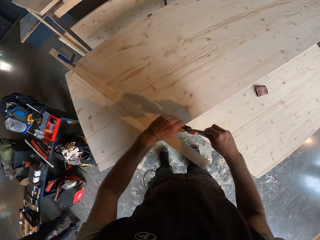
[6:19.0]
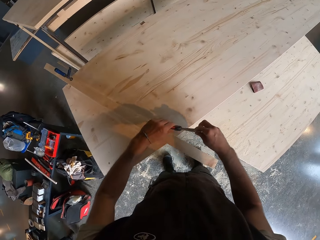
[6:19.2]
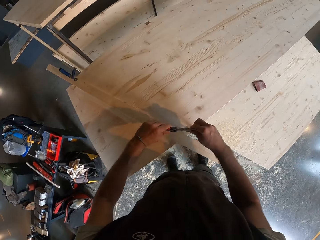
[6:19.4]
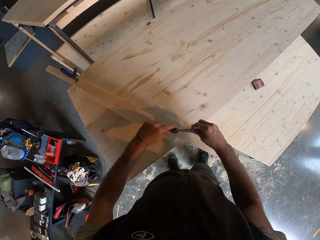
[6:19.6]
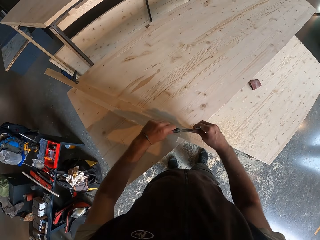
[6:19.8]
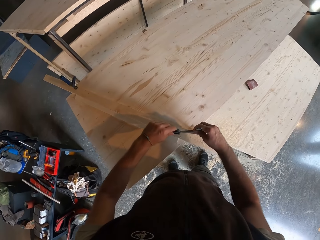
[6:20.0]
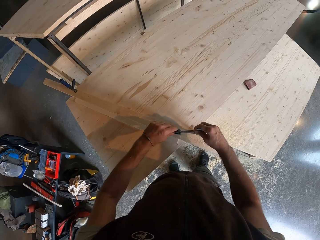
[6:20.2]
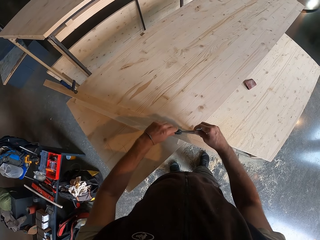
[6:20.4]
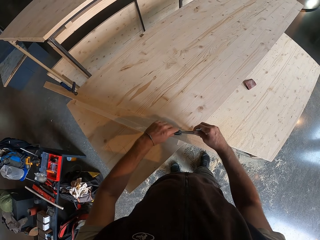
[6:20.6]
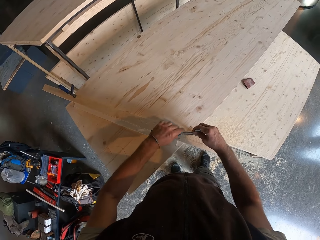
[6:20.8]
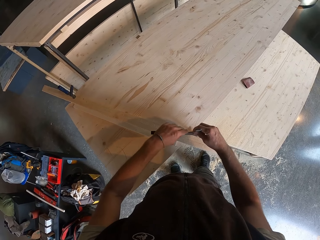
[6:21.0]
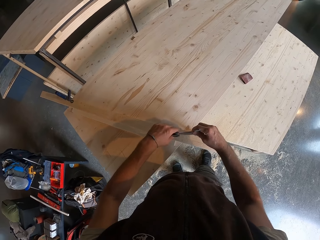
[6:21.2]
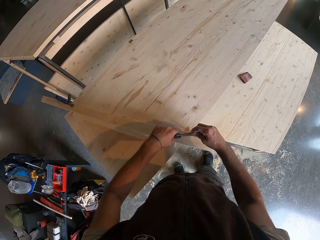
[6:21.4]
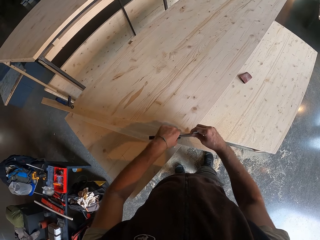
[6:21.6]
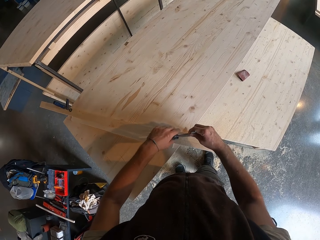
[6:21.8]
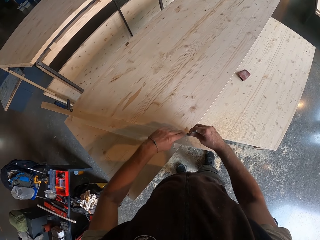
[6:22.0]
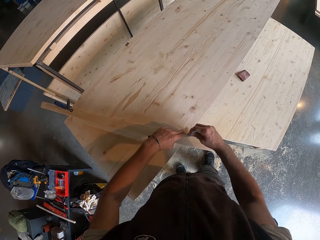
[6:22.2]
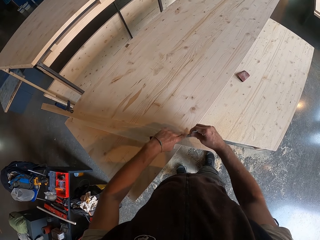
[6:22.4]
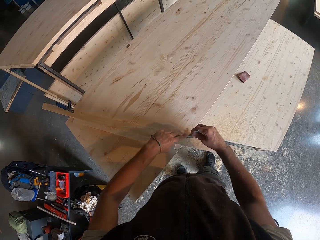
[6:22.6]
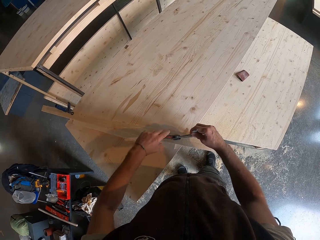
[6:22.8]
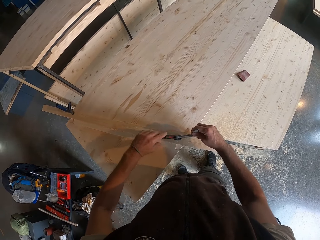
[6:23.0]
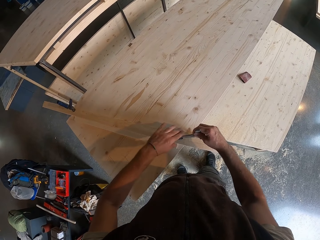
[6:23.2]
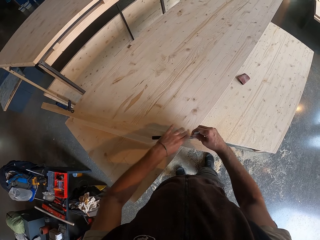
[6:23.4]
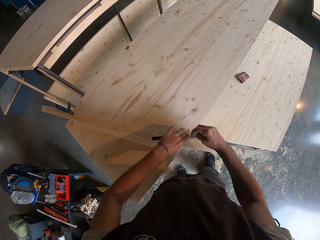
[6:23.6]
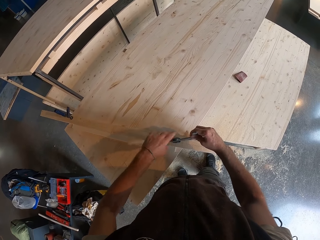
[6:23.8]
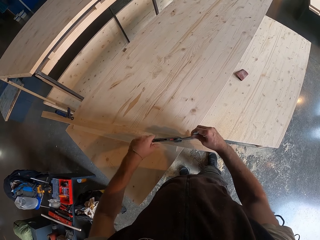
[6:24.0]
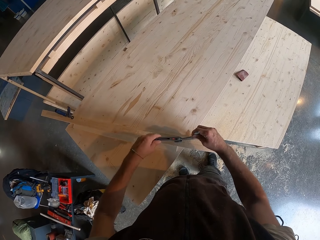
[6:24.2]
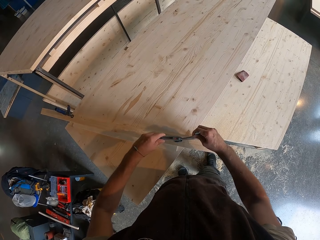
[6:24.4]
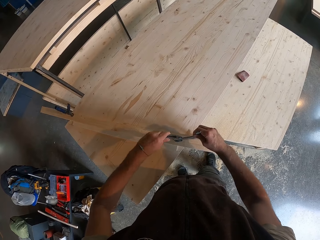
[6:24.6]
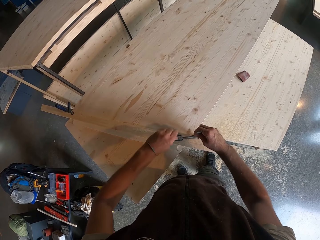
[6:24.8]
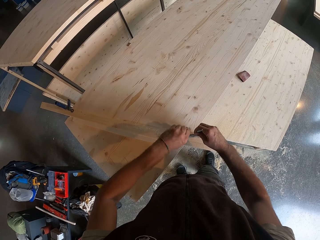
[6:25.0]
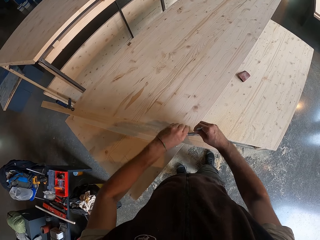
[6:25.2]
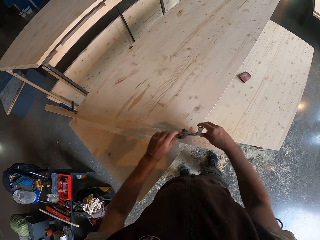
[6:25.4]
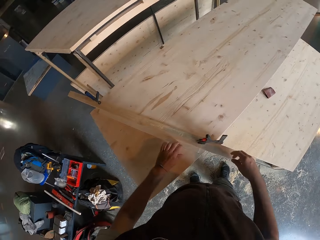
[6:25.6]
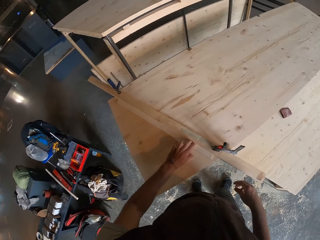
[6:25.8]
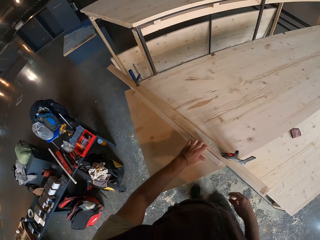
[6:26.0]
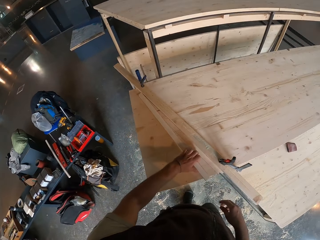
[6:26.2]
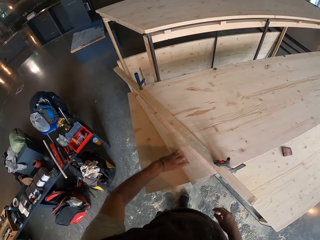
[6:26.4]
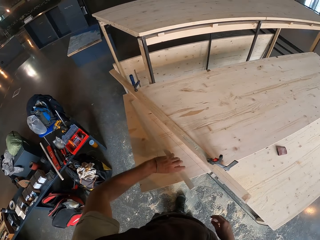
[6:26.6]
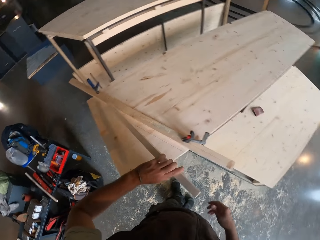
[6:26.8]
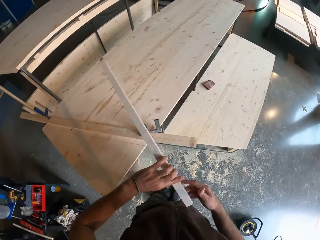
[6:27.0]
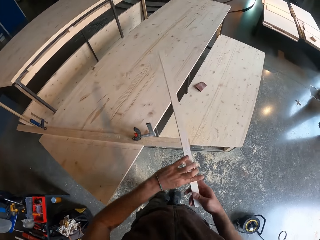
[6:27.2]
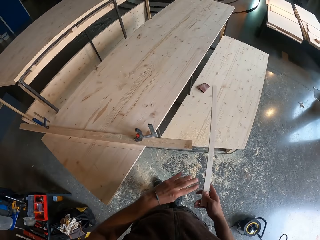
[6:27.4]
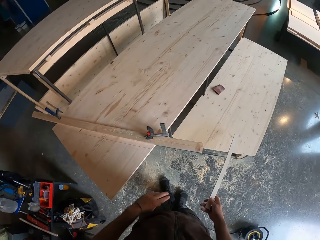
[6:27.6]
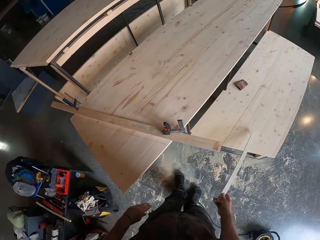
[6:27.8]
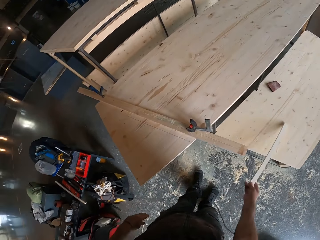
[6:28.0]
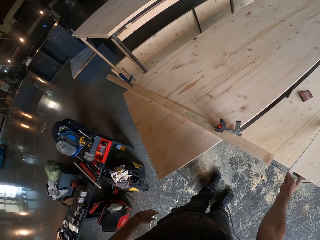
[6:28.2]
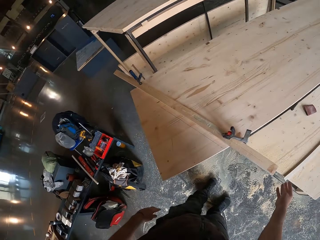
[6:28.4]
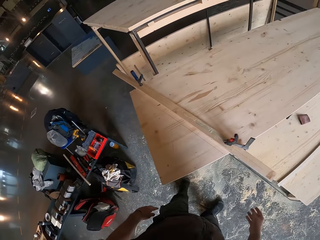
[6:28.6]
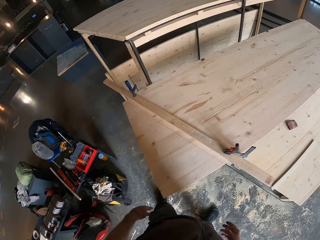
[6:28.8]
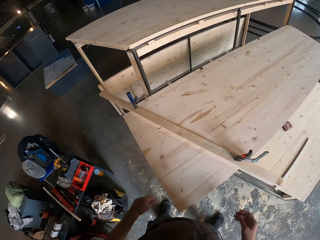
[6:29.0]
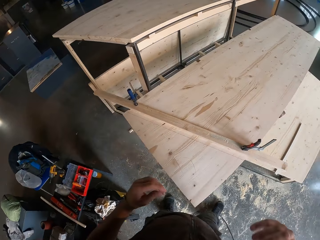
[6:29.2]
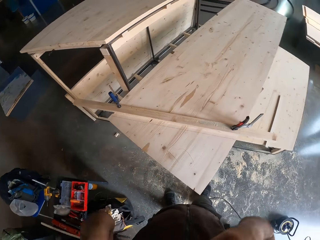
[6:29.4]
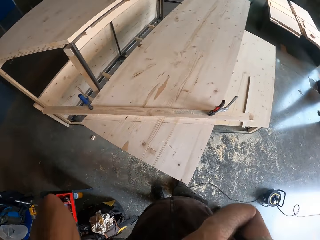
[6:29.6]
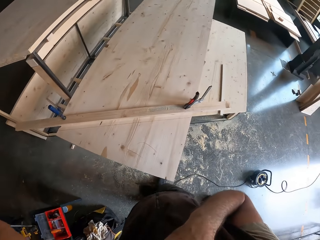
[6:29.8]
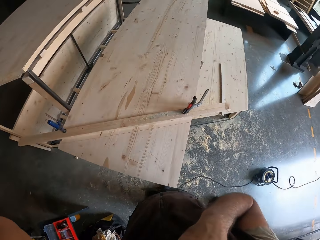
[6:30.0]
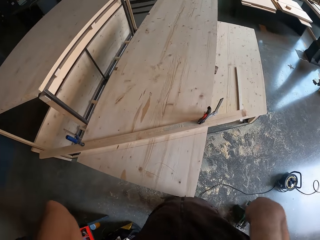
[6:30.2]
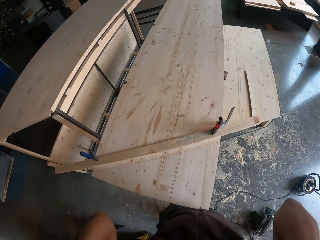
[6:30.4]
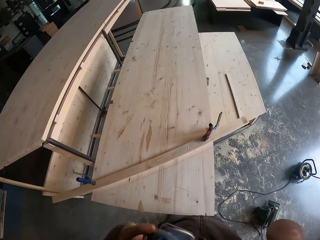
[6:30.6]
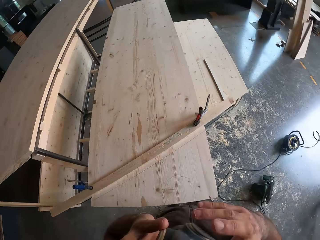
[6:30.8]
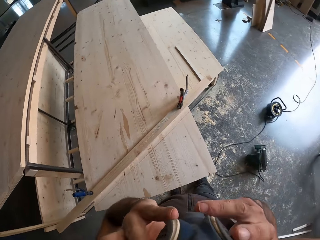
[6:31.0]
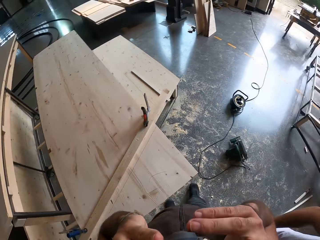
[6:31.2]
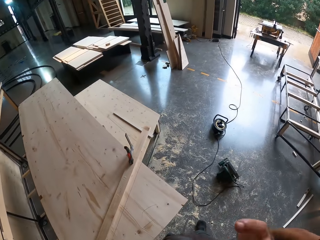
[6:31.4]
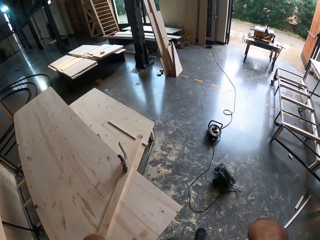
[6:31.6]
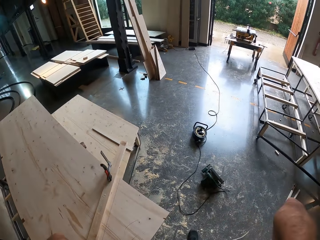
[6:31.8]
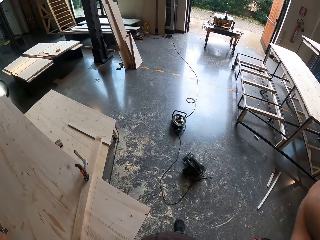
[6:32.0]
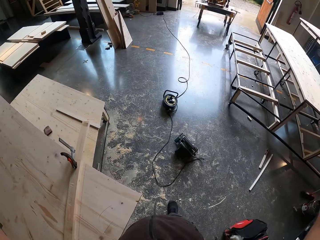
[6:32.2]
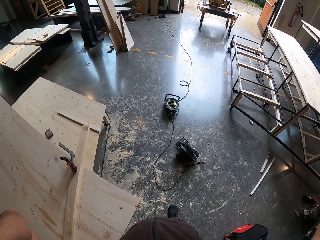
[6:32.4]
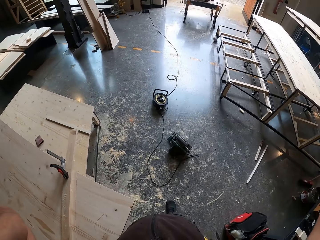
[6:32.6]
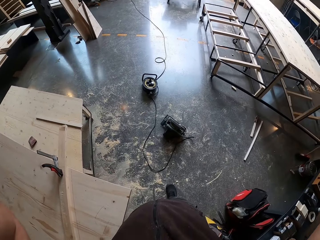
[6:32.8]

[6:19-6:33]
The camera wearer adjusts calipers on a table. He picks up the plank on the plank of wood with his left hand. He moves around a garage. He holds the plank with his right hand. He throws the plank on the plank of wood with his right hand. He walks around the garage. He touches his face with both hands. He adjusts a camera.

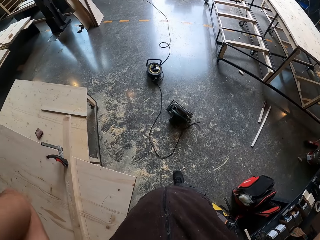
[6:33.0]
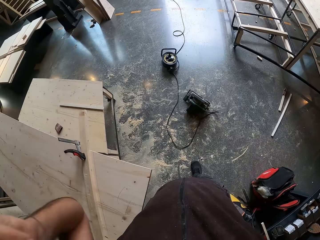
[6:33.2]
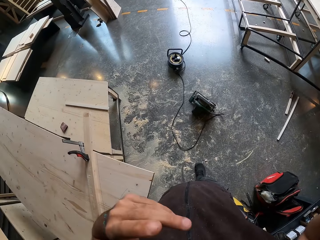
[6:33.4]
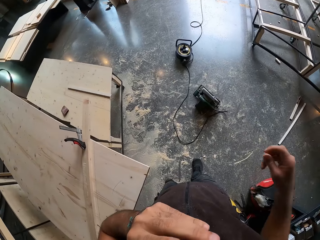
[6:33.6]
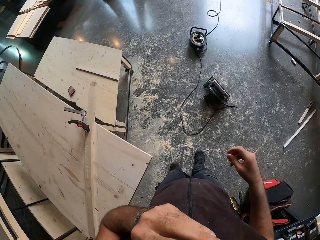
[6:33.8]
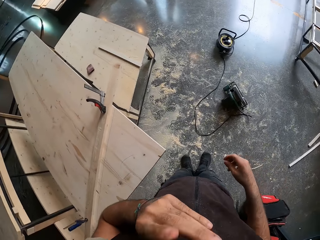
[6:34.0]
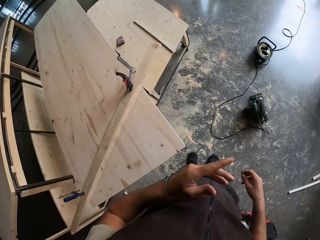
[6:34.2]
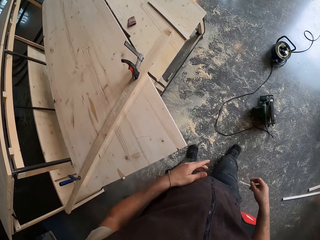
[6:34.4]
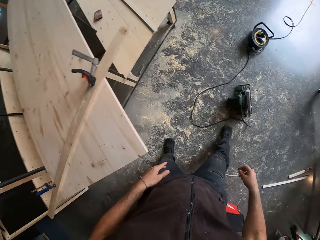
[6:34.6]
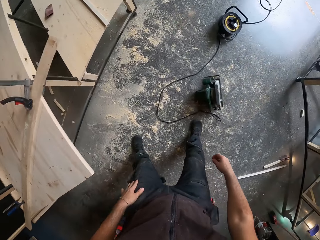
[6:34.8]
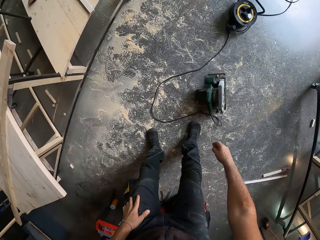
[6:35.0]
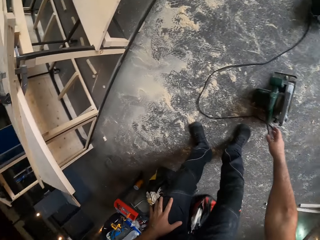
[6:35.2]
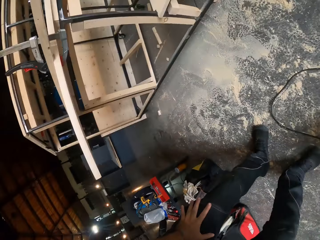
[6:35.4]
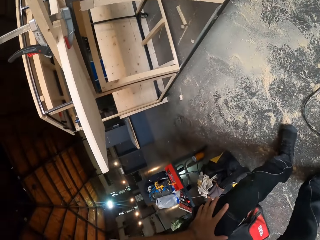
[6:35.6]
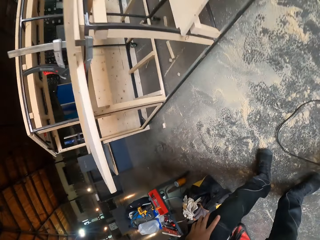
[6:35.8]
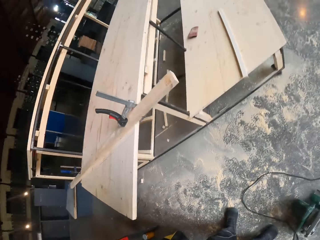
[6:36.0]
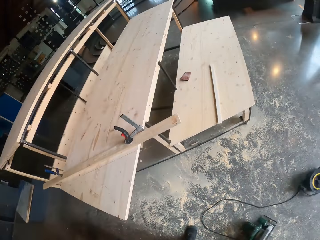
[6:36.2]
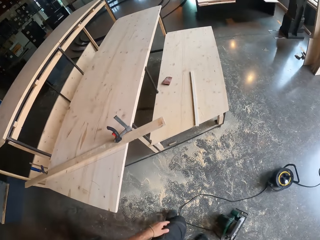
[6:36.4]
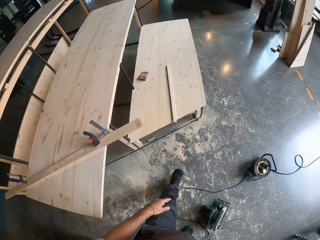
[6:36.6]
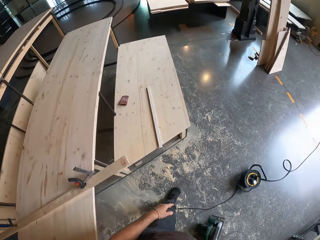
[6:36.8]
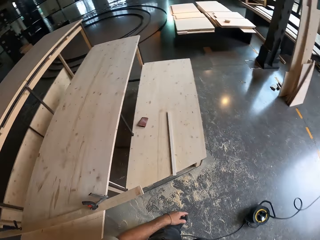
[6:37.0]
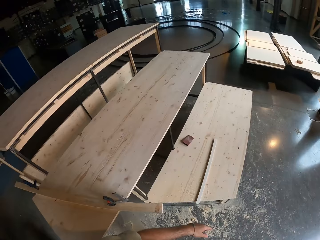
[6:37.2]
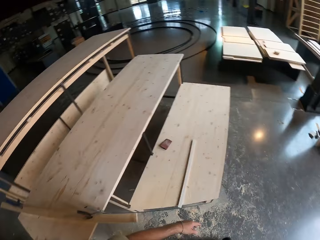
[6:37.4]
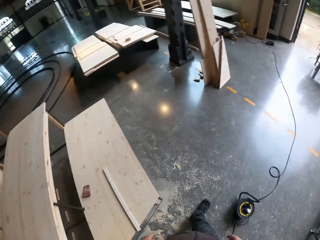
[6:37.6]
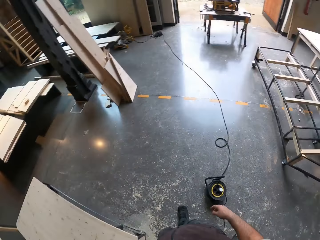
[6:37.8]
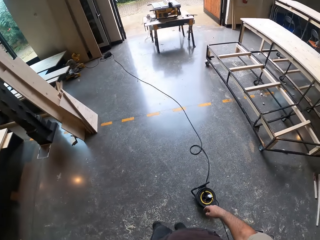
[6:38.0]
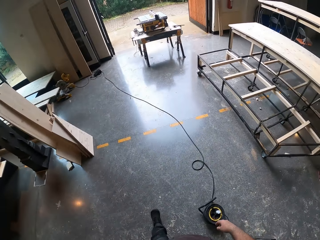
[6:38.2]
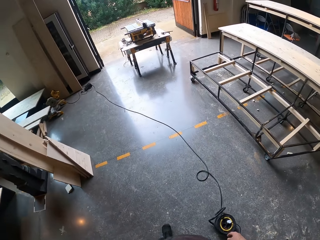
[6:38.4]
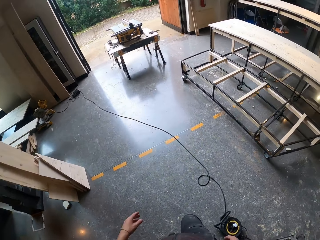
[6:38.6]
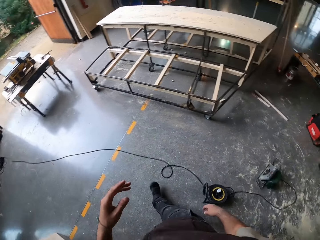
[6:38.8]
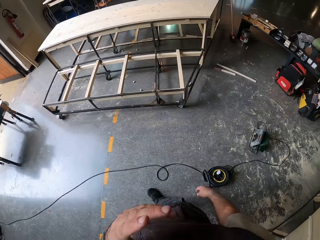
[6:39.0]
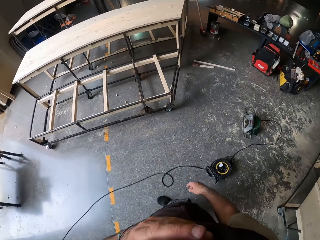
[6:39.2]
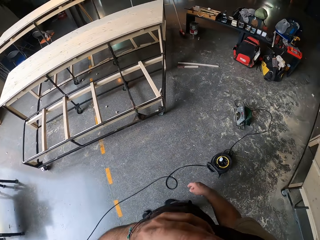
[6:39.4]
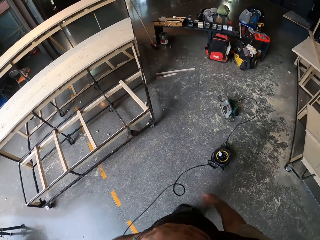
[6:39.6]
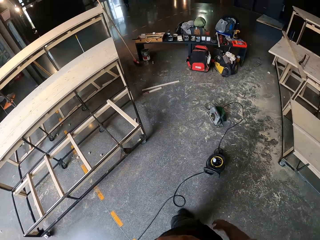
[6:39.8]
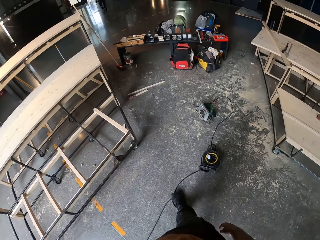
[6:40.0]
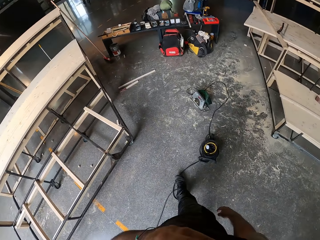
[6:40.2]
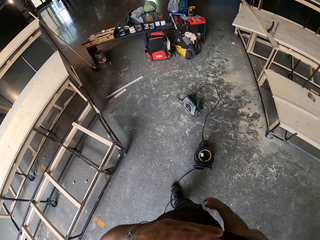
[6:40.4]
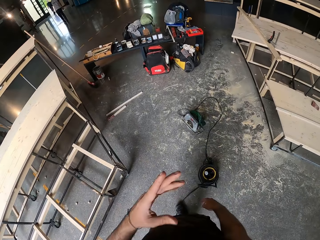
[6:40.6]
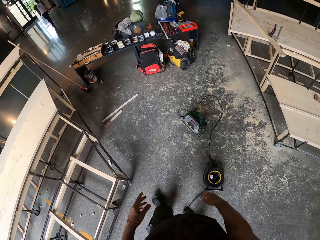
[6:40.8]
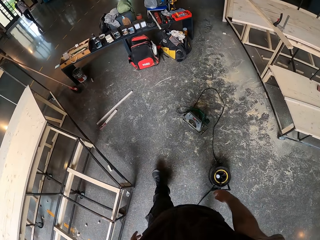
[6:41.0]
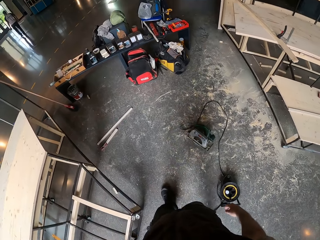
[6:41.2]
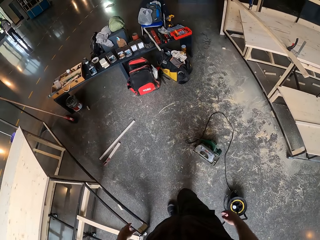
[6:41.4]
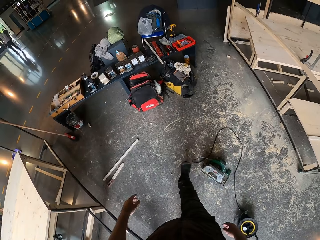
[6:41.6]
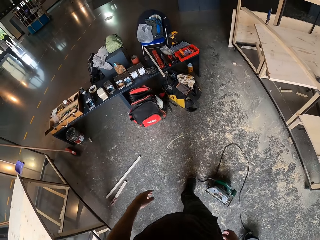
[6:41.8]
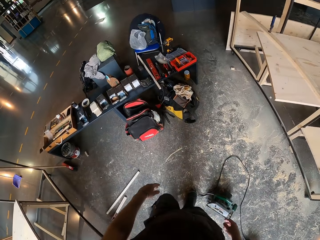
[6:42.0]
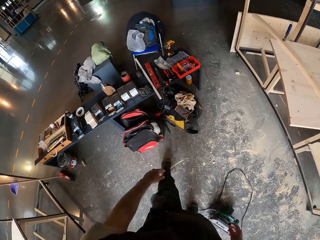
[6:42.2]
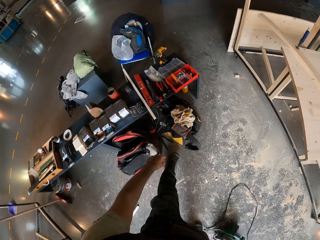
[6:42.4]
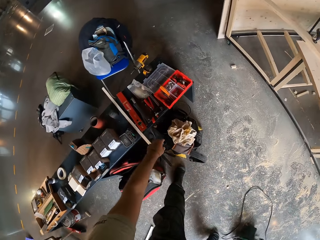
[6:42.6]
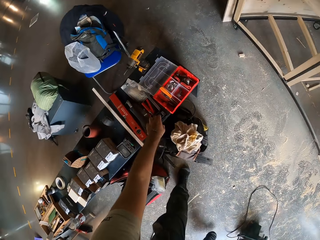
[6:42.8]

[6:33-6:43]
The camera wearer looks around a garage. He adjusts a machine on the floor. He walks around the garage. He picks up a red clamp from a tool box with his left hand.
